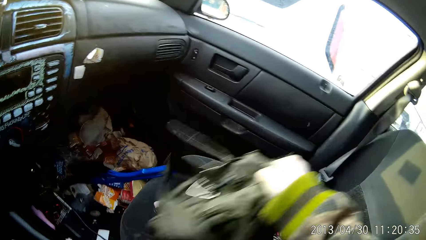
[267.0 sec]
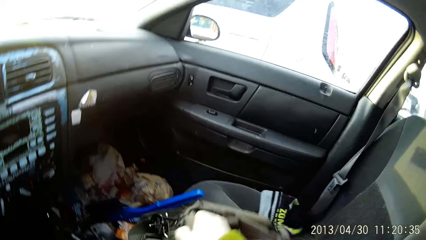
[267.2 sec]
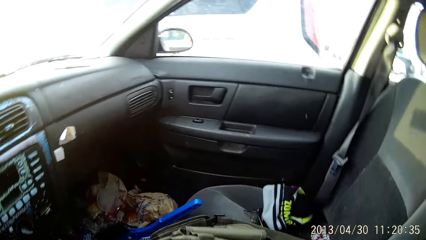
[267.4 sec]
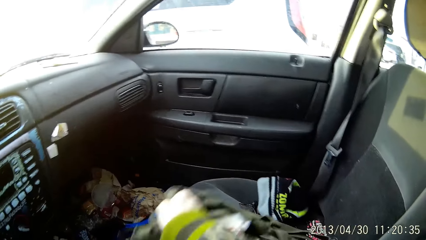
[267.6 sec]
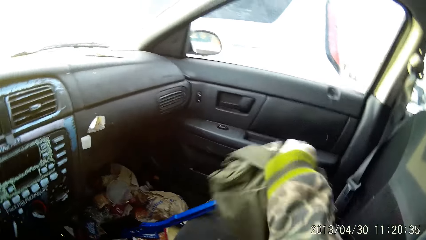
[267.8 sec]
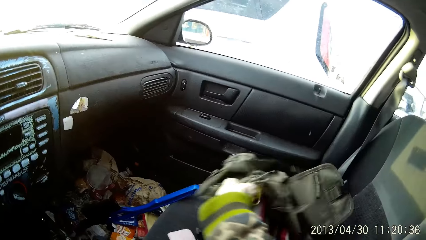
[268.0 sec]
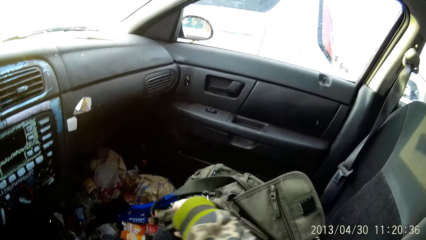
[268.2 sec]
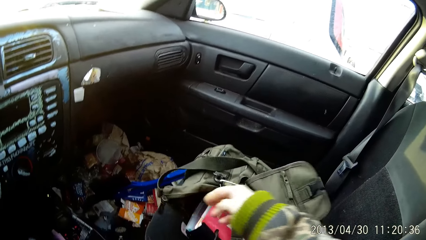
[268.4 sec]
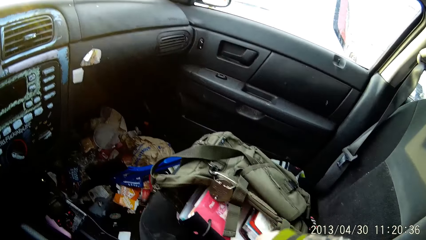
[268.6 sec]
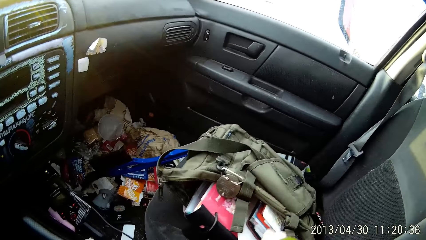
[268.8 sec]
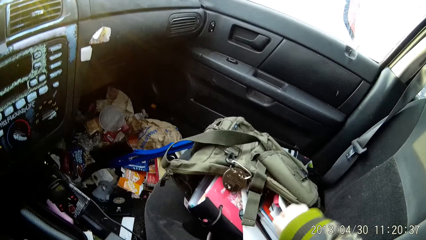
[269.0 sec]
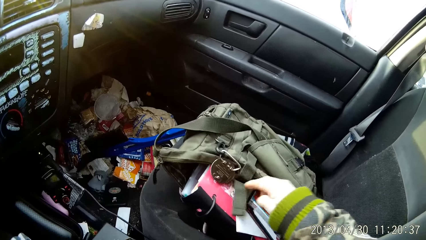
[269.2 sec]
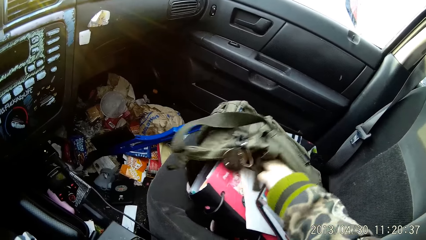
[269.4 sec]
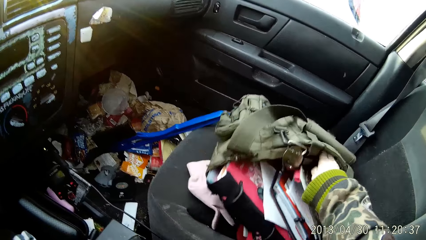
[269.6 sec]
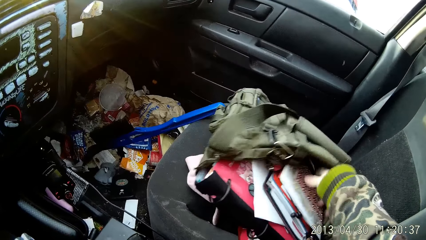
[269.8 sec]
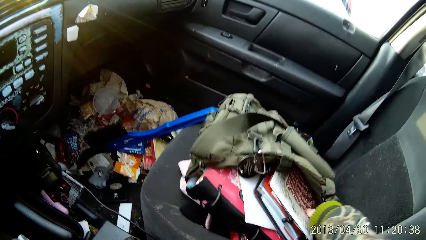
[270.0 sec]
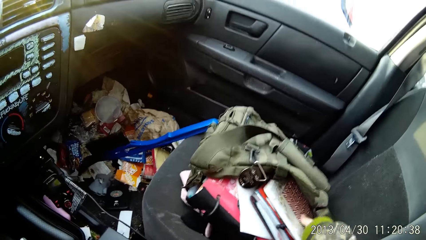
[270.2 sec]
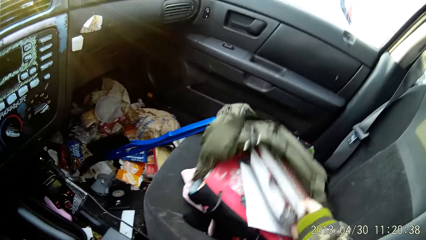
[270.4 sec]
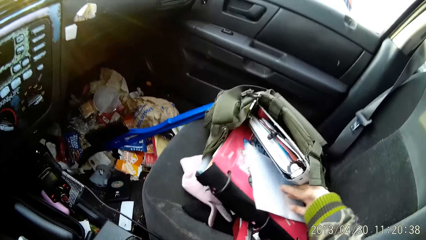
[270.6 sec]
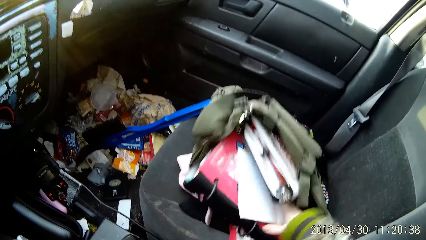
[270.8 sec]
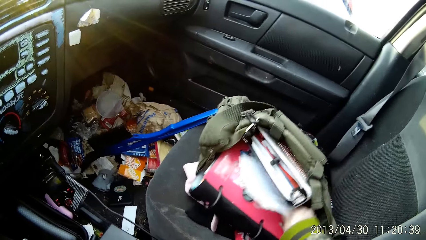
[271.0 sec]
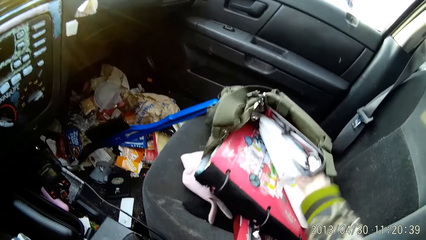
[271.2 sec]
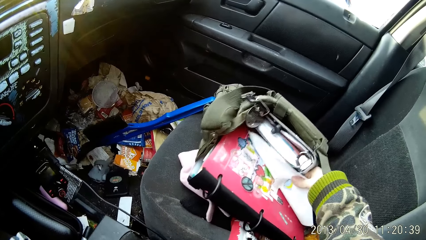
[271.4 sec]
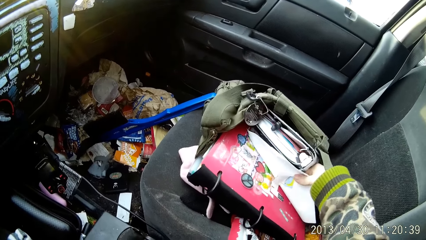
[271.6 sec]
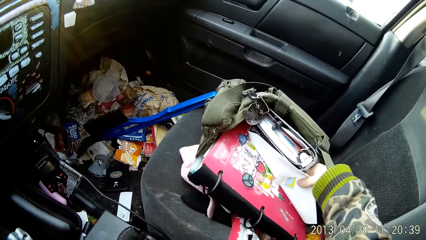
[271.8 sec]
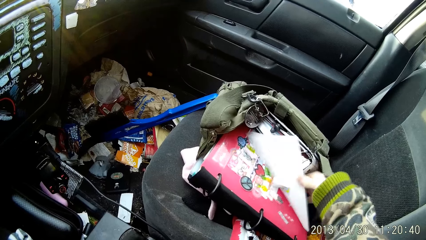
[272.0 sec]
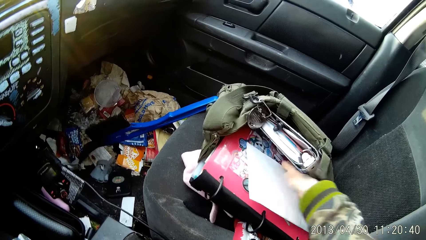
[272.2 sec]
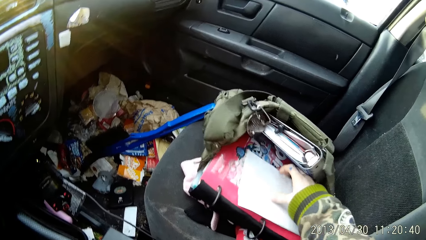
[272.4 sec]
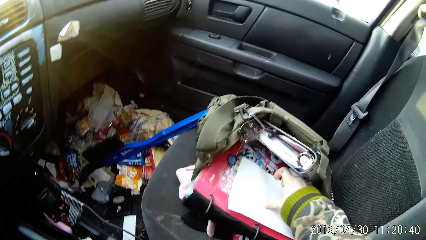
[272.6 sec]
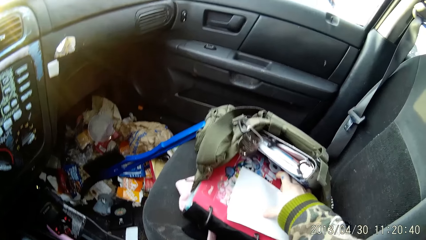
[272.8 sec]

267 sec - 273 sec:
The camera wearer lifts the handbag. She places the handbag on the car chair. She picks up the book. She holds a white paper with her right hand. She touches the papers.

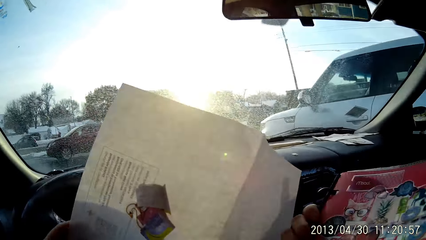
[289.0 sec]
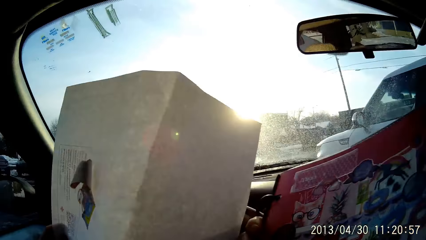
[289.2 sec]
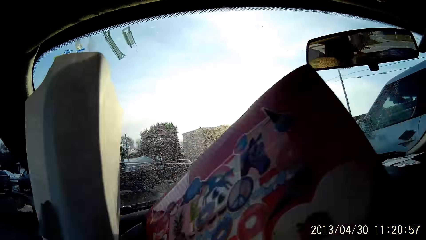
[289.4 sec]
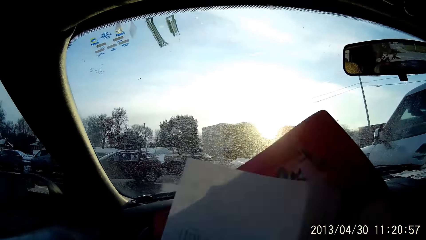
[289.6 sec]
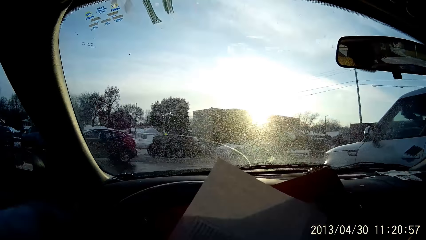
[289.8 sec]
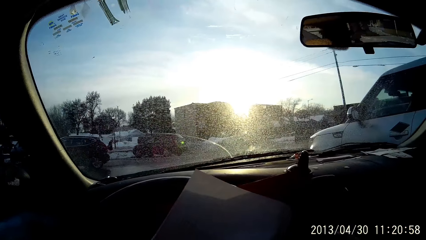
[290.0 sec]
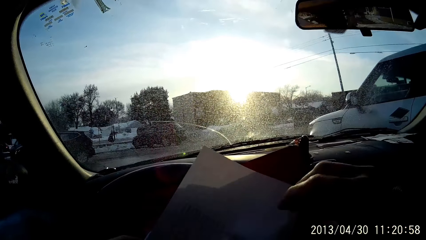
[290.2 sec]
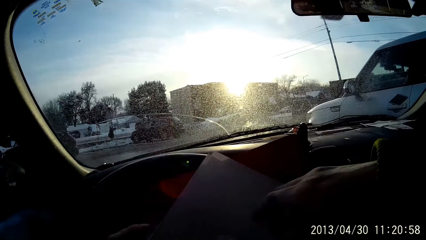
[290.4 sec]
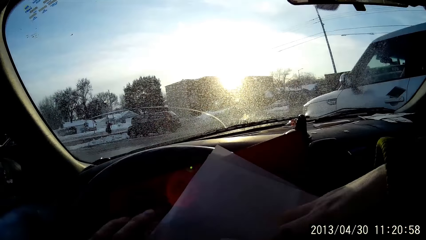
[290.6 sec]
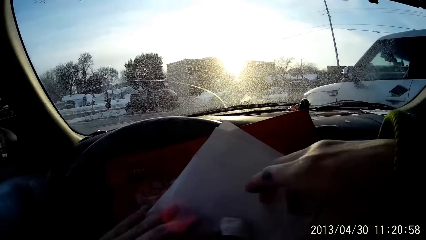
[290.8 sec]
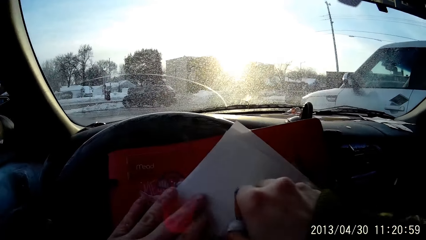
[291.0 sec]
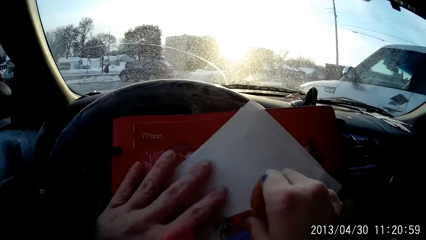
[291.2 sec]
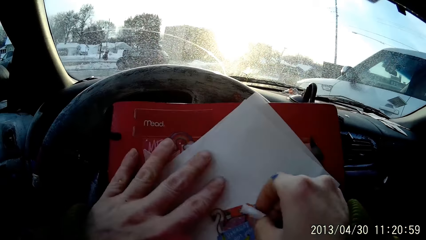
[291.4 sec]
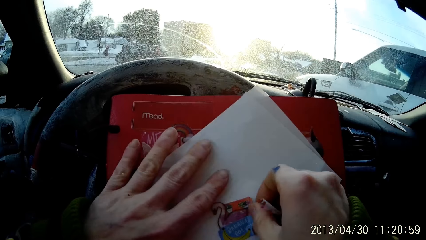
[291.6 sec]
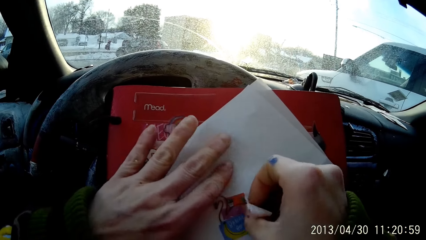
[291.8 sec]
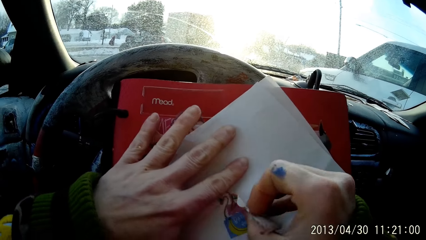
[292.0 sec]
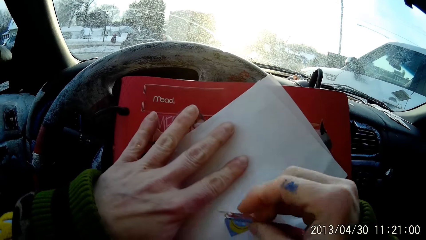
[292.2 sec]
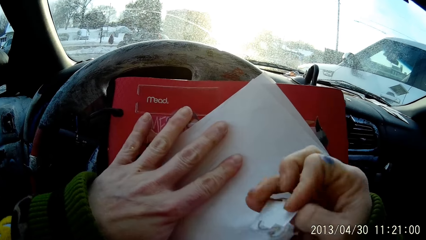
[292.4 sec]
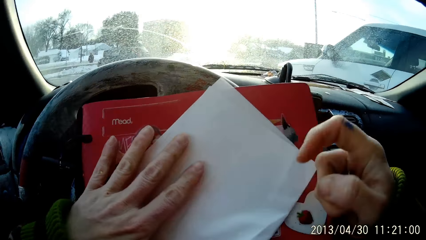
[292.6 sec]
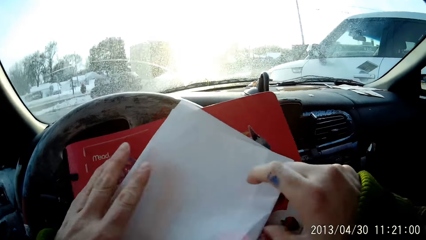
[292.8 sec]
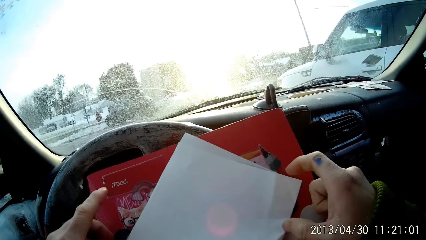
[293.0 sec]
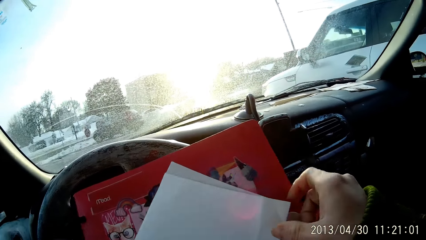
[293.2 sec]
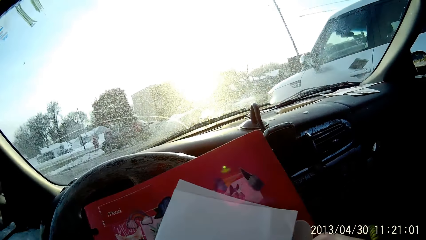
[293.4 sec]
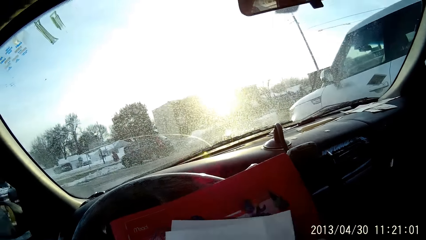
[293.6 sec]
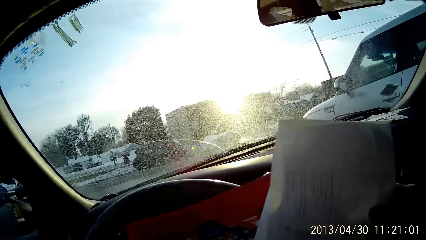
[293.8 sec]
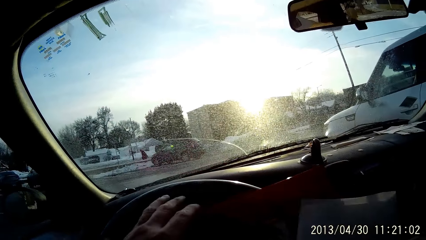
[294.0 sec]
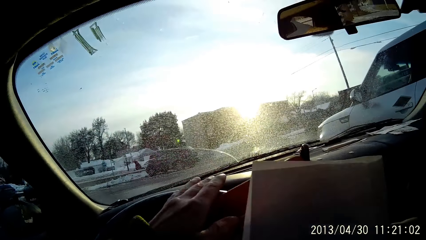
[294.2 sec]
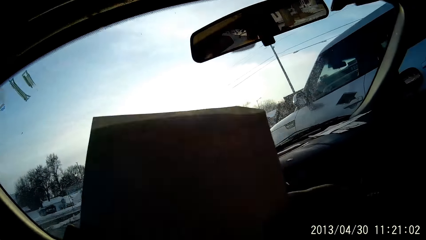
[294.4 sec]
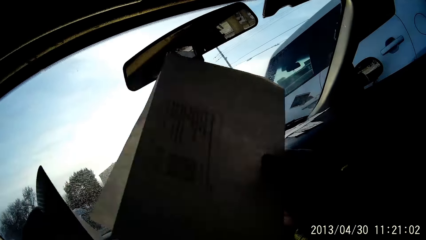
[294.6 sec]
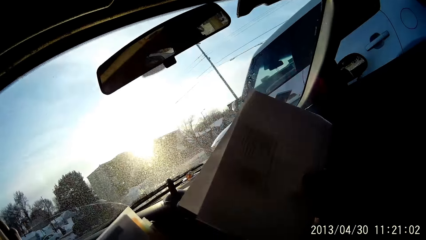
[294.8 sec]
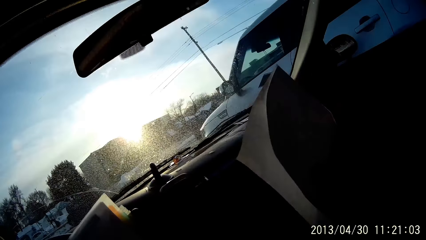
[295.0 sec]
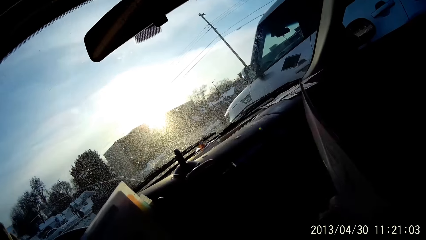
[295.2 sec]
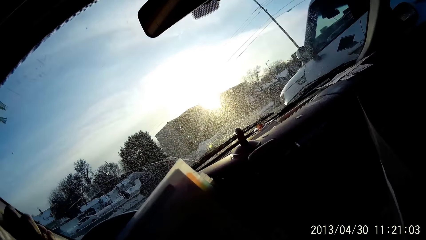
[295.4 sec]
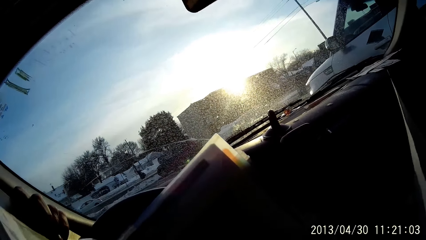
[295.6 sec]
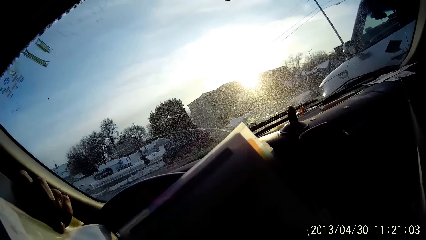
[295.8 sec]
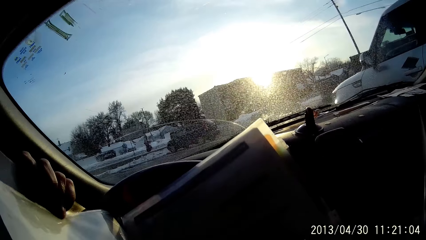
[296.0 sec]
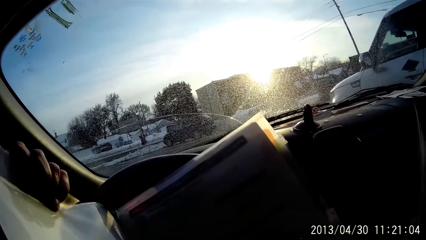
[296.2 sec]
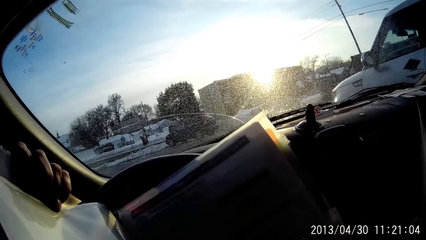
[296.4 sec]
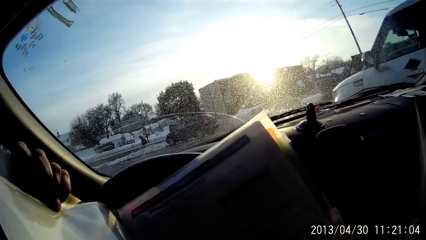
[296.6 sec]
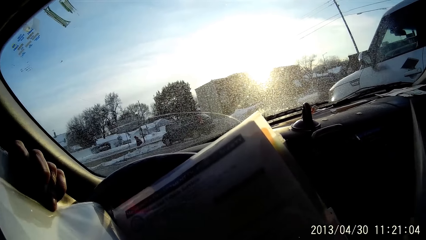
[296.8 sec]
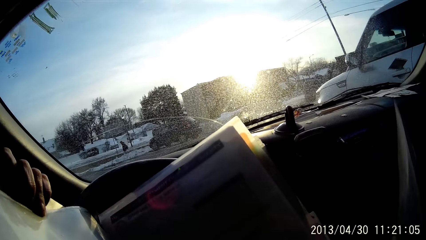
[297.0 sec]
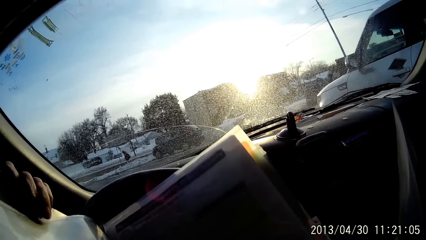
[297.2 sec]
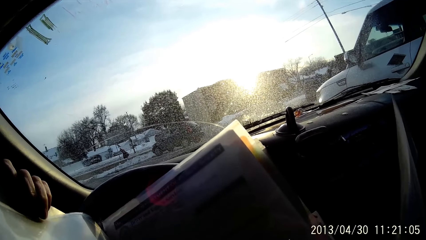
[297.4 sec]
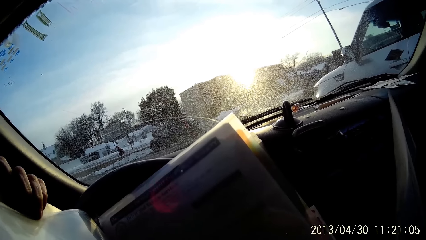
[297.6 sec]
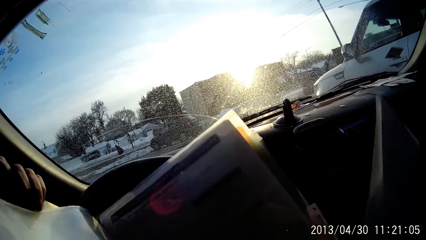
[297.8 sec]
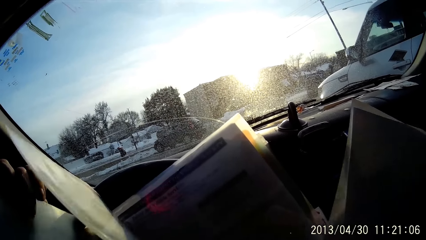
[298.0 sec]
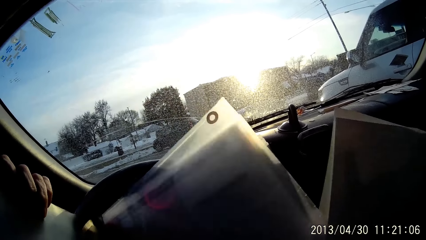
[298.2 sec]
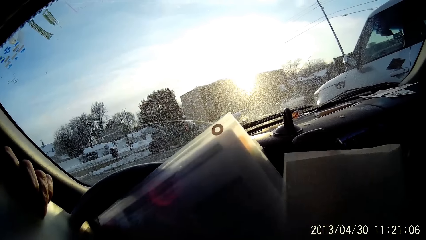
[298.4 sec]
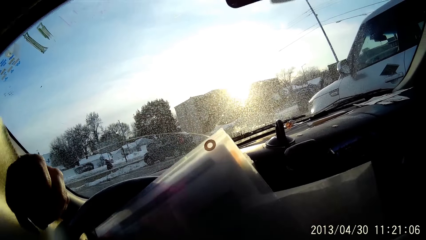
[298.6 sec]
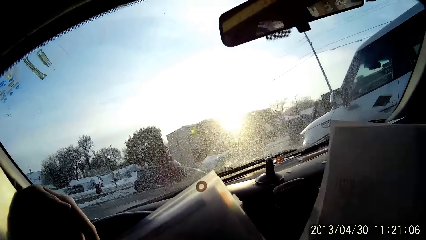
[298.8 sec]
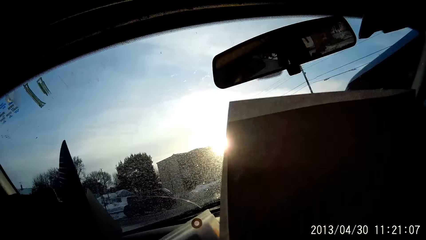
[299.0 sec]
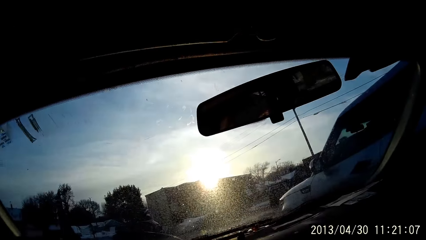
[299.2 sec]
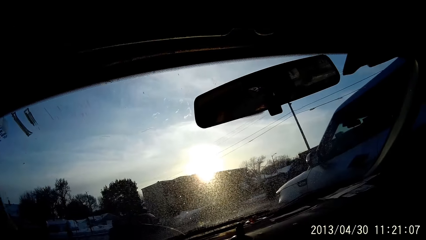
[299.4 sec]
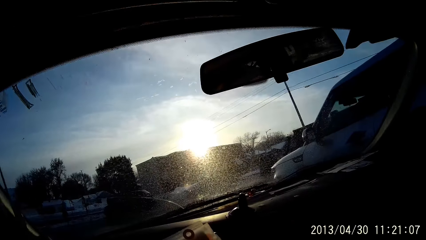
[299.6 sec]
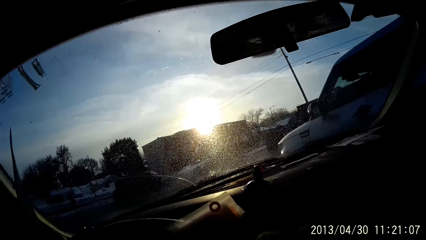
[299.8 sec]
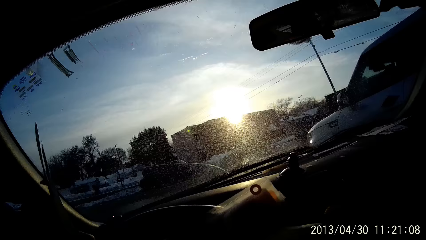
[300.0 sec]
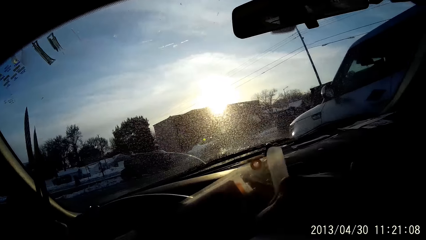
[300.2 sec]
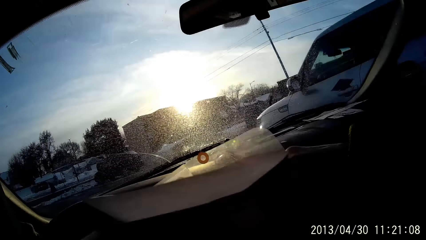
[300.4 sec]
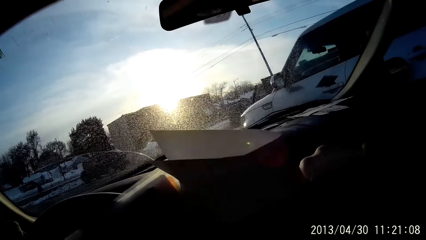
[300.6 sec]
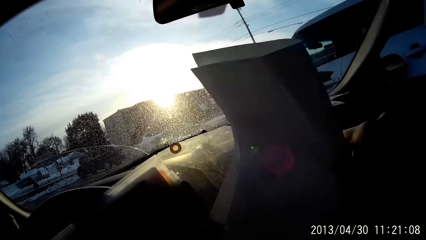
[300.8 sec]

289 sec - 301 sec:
The camera wearer places the document on the diary with her left hand. She peels off a sticker on the document with her right hand. She holds the document with her right hand. She opens the diary with her left hand.
